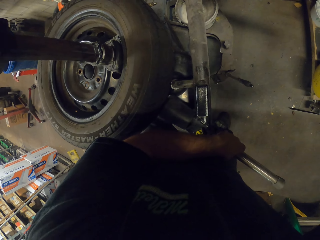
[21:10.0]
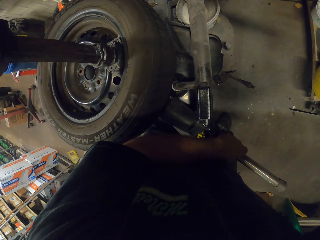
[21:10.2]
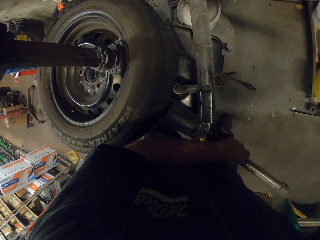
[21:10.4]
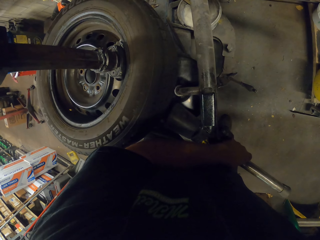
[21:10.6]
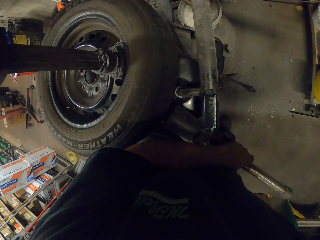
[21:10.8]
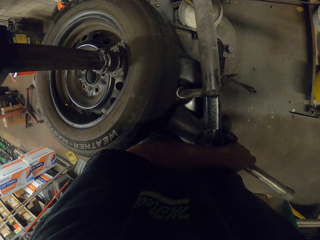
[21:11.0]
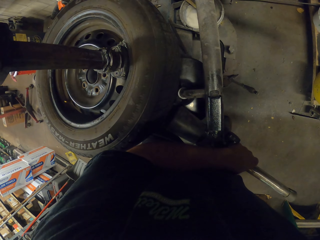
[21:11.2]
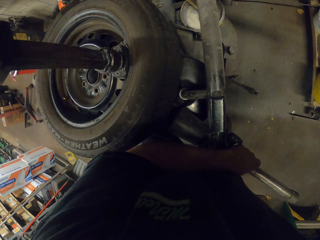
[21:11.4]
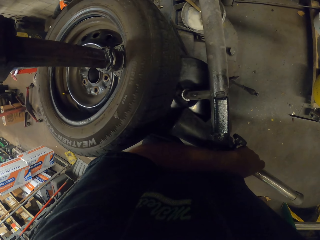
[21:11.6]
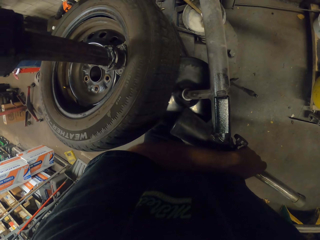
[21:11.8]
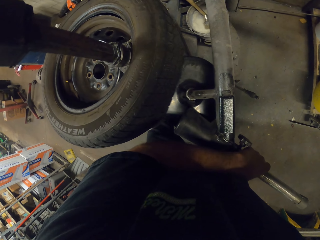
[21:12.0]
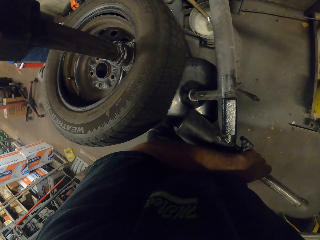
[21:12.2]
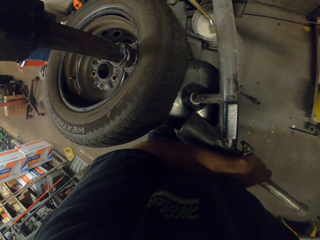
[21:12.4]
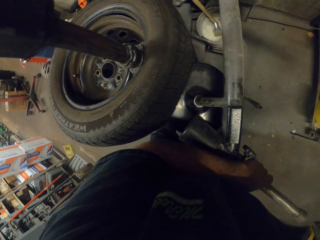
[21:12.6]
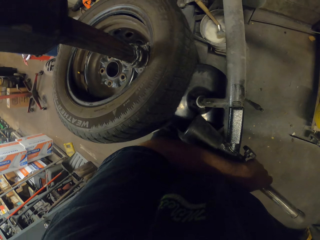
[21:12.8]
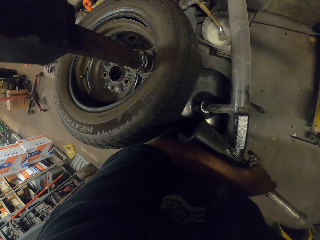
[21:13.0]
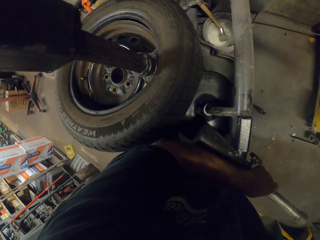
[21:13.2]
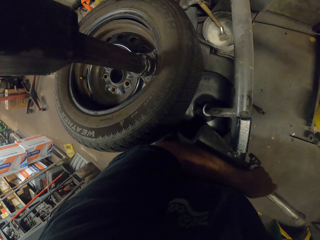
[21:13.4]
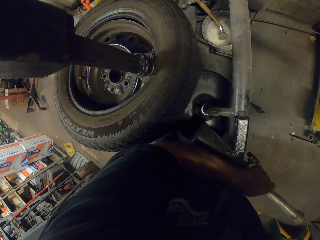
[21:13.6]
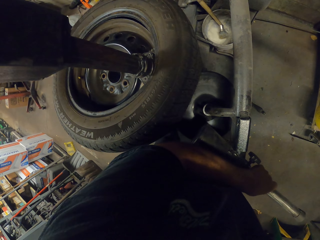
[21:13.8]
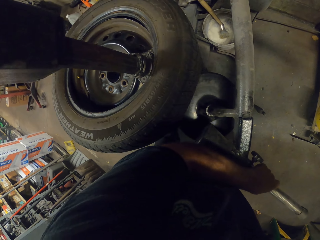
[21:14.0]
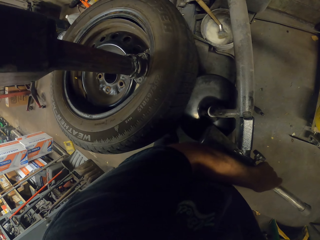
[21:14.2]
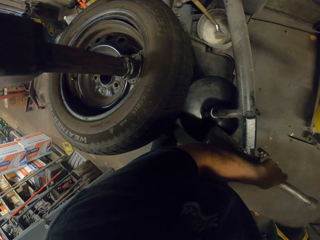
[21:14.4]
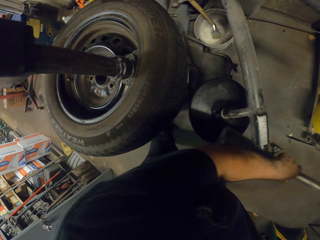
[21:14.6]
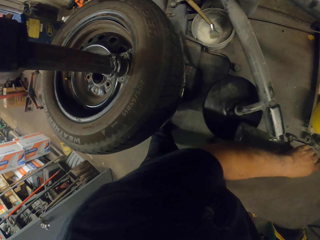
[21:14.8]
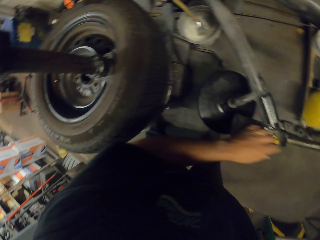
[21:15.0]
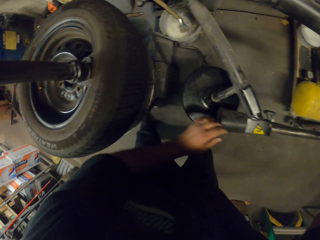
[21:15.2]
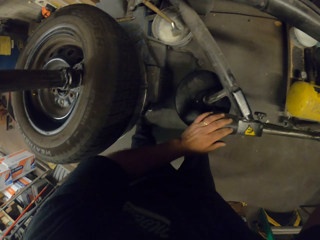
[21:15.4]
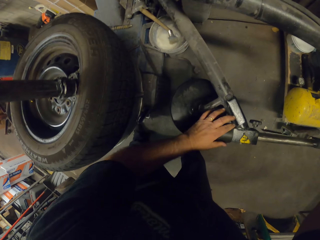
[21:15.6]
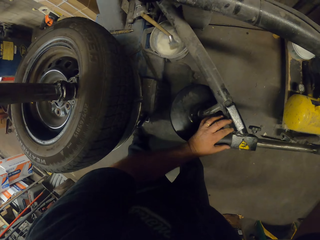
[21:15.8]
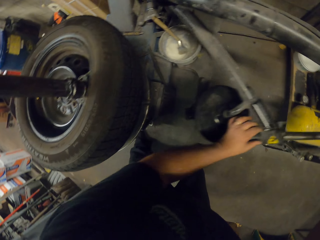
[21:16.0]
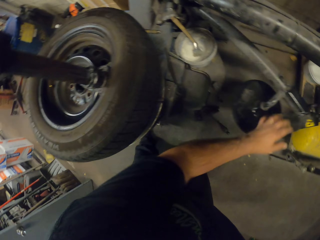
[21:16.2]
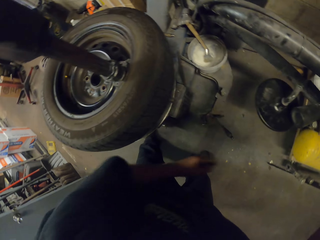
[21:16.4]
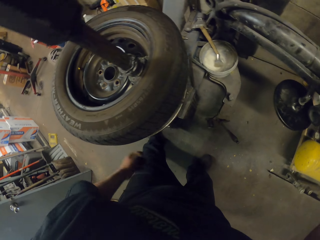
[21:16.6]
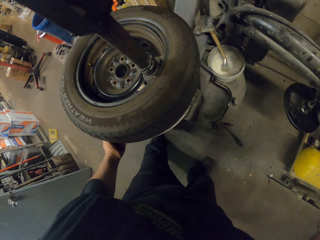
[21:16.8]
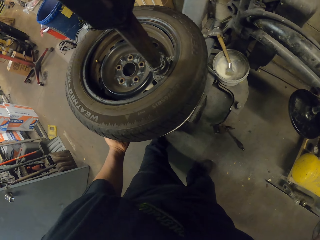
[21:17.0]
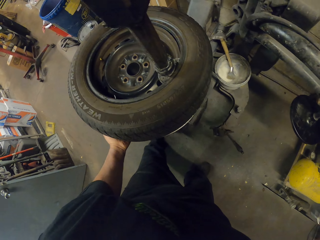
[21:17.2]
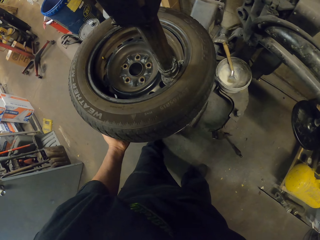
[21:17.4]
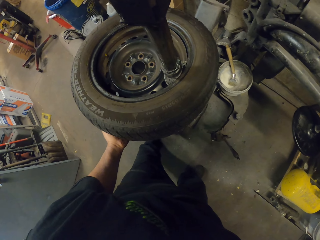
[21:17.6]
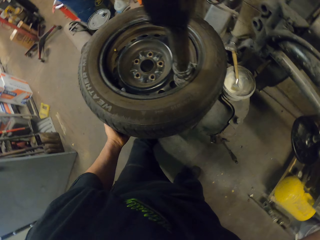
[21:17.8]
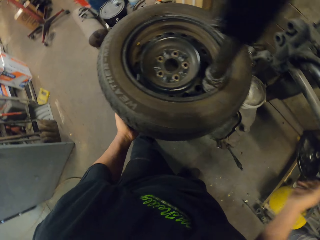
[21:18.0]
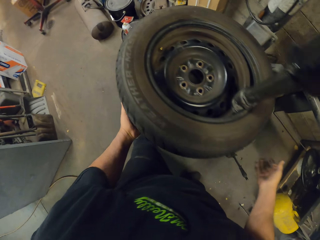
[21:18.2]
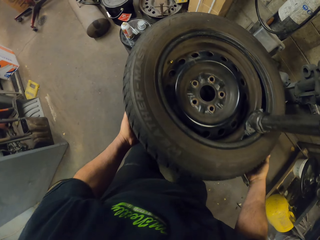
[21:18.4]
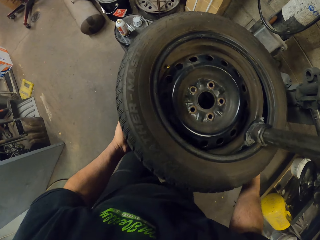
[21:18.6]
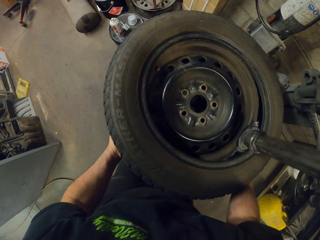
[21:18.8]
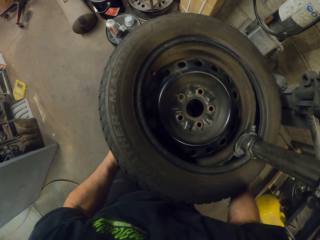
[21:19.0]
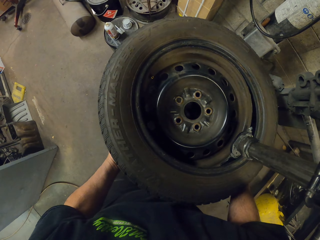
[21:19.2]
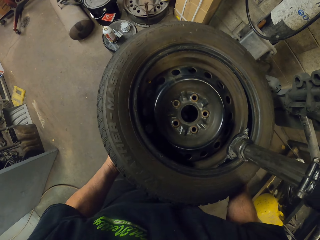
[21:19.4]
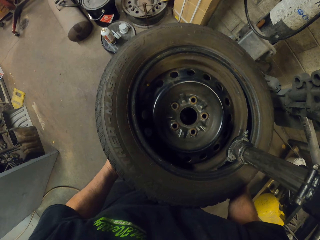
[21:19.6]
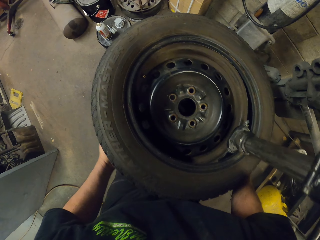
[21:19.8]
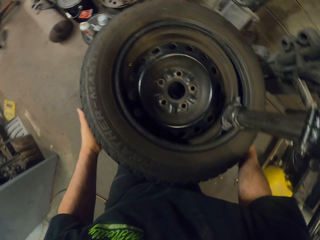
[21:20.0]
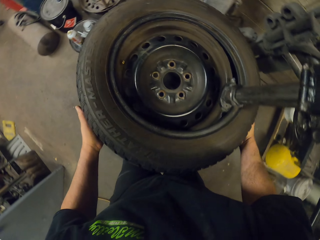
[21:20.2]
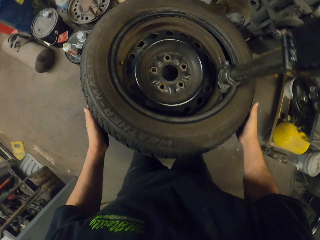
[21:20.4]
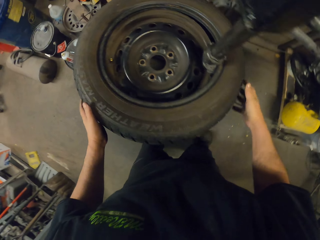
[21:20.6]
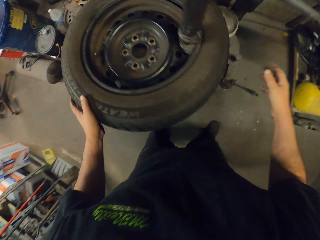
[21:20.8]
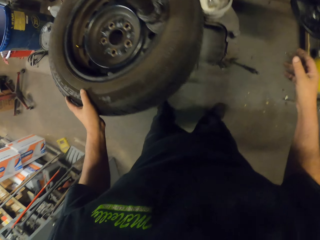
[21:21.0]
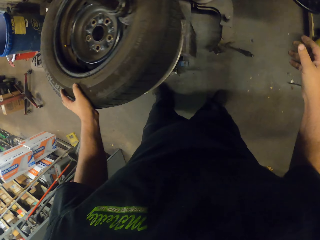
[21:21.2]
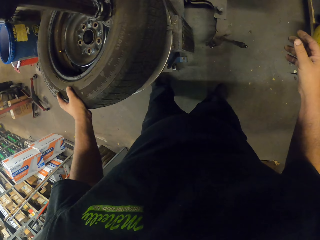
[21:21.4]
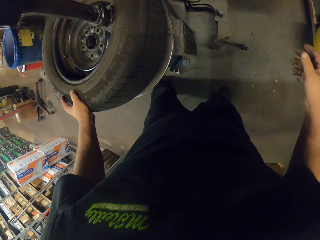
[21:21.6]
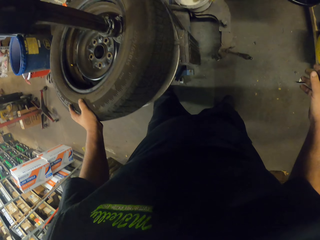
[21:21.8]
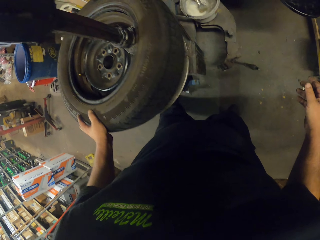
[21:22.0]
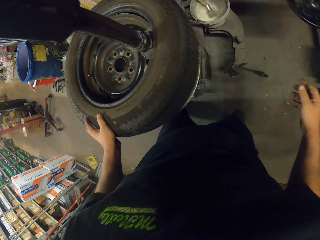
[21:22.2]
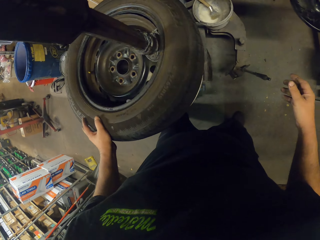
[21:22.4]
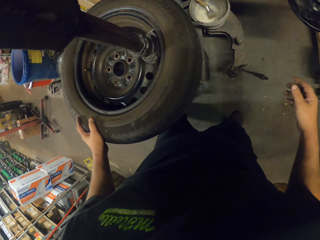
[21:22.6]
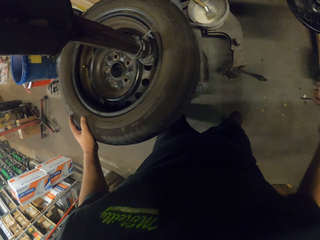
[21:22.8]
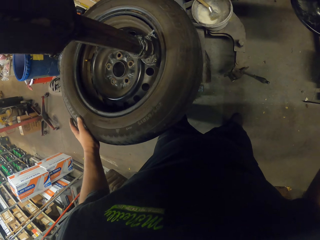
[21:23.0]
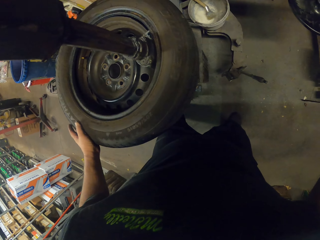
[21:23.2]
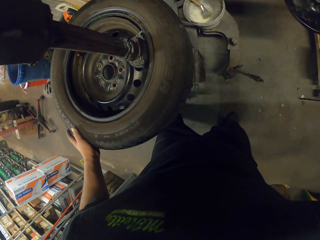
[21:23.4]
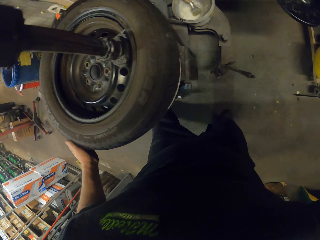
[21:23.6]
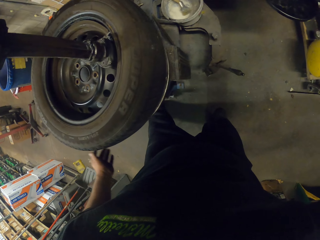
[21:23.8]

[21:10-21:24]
The camera wearer removes the wheel balancing machine on the wheel. They lift the wheel. They look around.

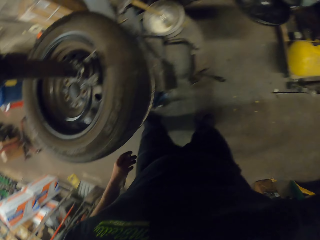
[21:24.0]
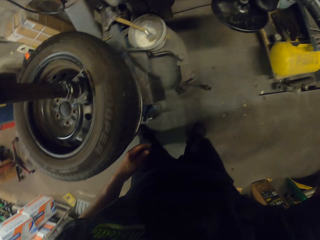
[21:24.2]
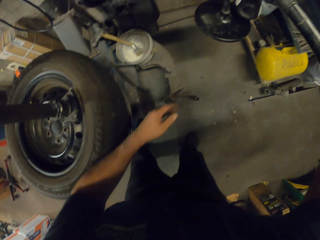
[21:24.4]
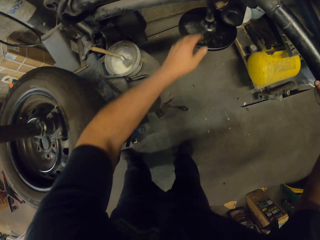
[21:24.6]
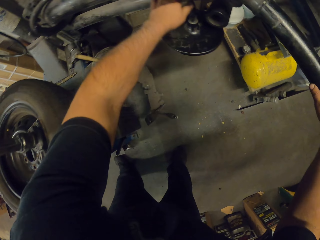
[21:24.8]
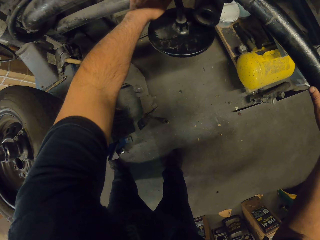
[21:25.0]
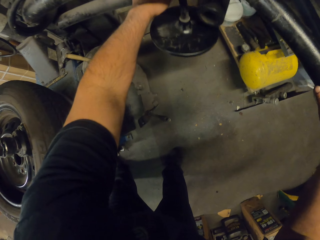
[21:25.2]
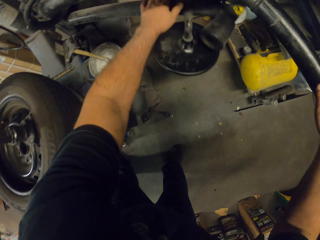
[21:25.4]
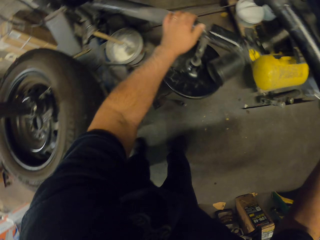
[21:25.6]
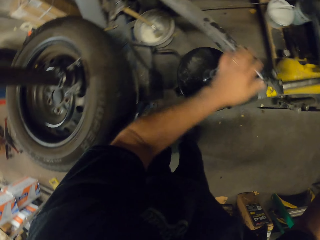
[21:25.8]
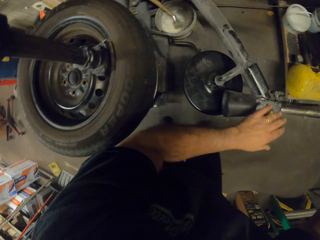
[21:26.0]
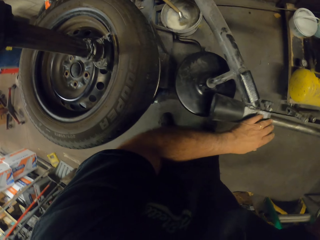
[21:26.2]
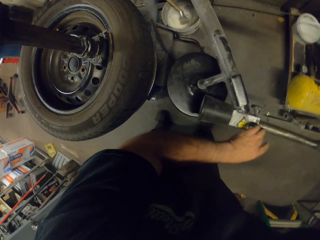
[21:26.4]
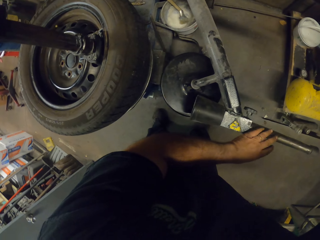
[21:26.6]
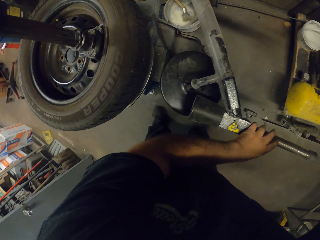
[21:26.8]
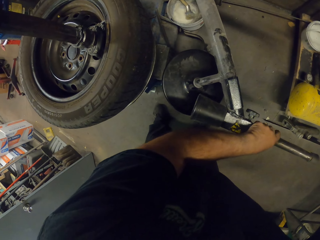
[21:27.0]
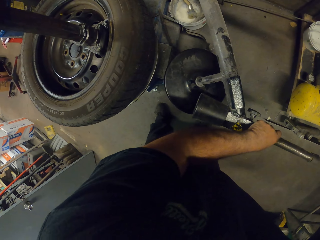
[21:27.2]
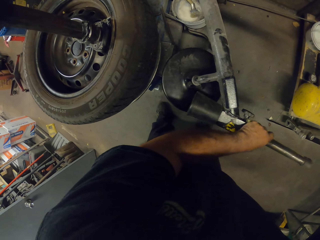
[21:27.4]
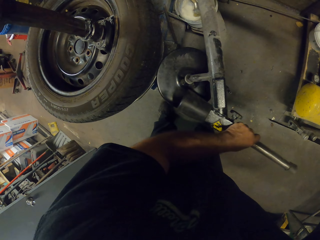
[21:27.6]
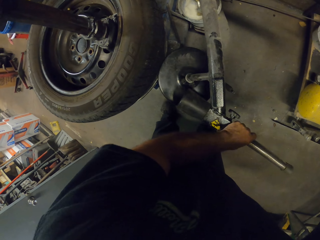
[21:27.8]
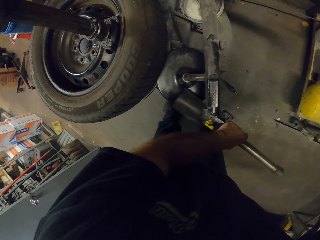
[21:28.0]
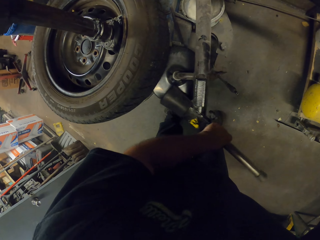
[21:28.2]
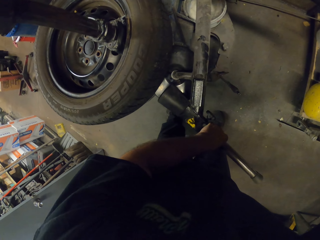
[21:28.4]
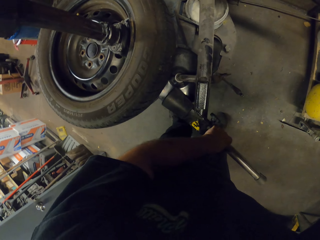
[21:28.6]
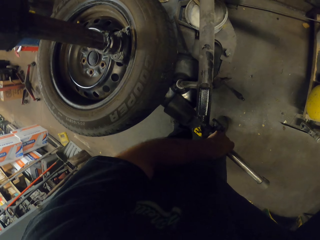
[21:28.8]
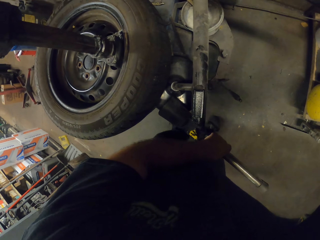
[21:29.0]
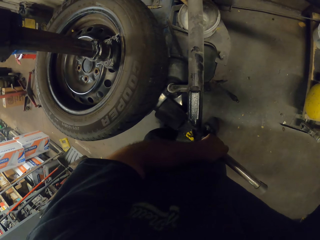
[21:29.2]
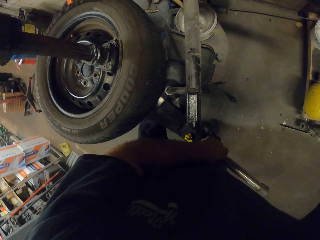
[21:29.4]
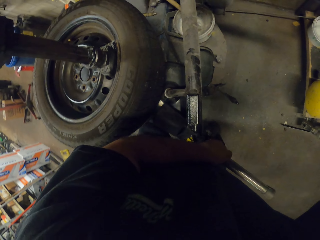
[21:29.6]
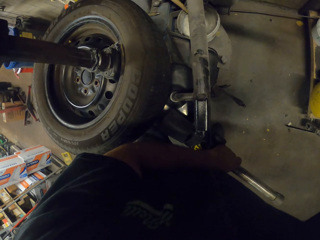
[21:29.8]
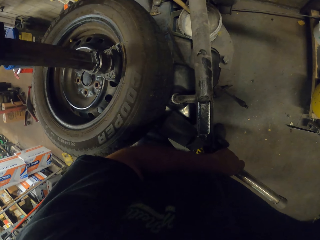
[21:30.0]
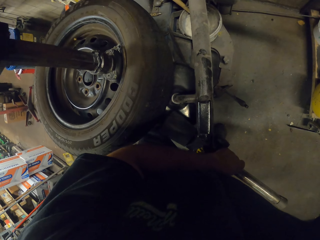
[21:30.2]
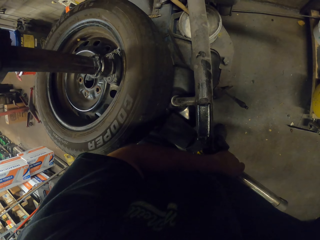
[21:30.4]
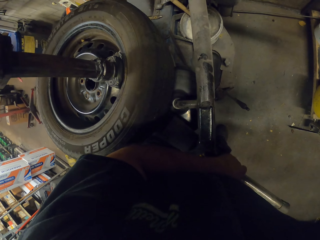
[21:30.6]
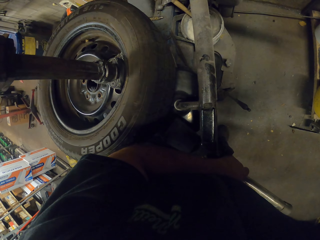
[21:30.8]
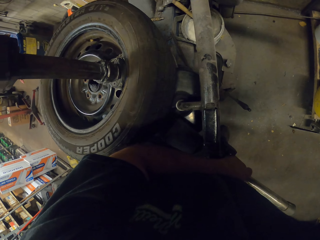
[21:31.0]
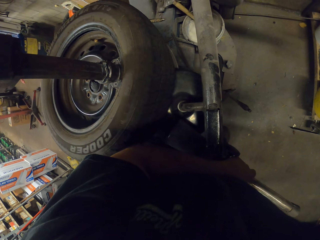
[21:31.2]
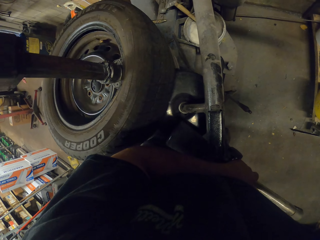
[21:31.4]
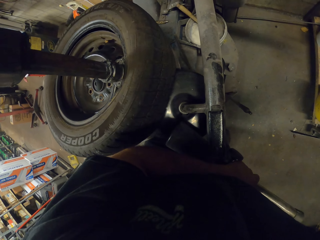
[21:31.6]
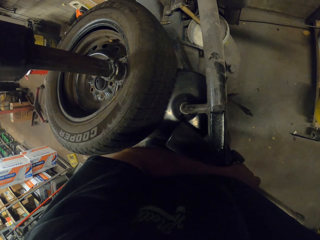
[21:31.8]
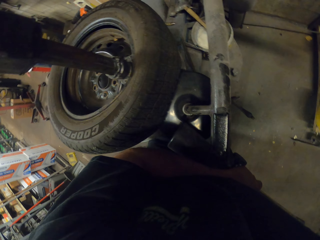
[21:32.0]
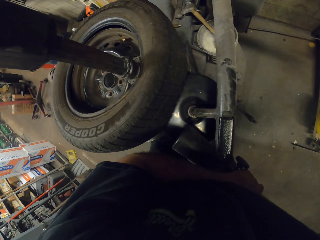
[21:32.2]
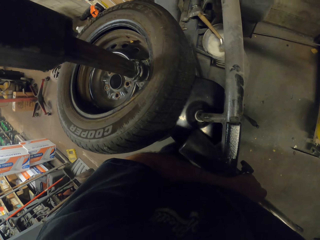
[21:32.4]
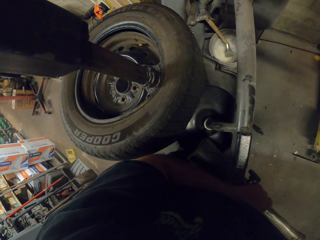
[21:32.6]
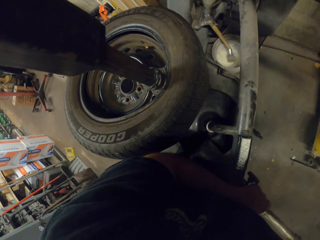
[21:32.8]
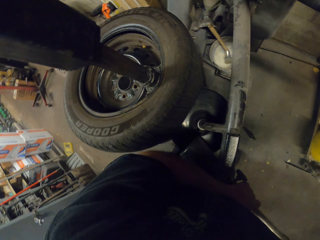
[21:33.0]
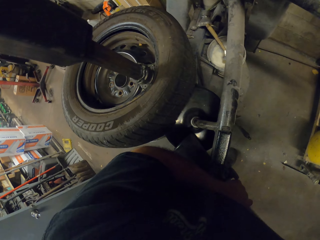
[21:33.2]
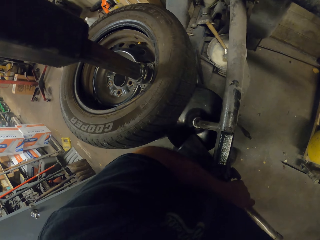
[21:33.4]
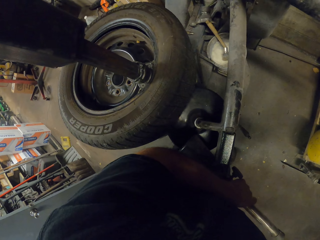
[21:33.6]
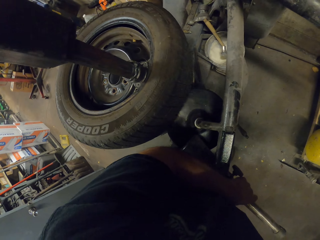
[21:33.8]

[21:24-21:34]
The camera wearer aligns the wheel balancing machine on the wheel. They remove the wheel using the wheel balancing machine.
